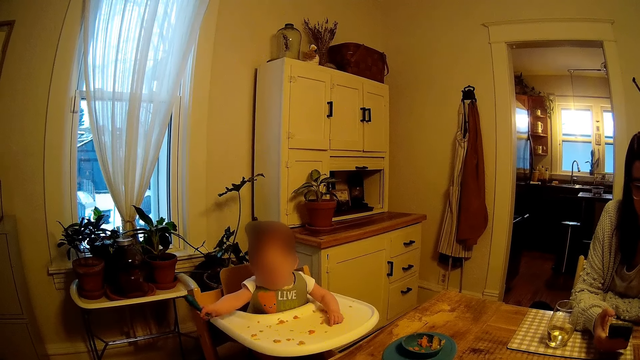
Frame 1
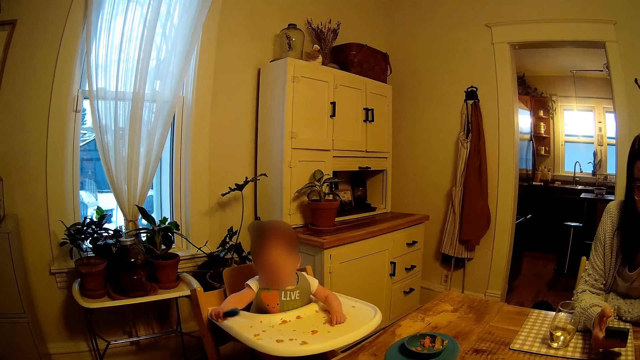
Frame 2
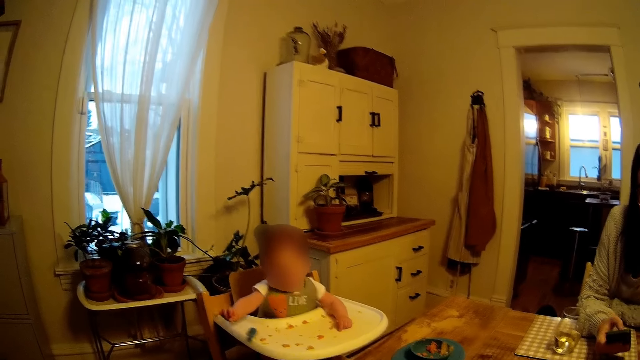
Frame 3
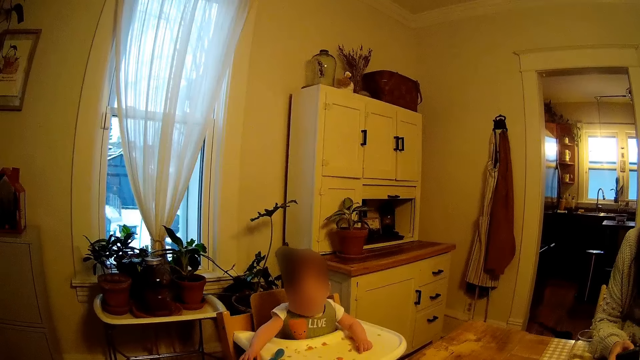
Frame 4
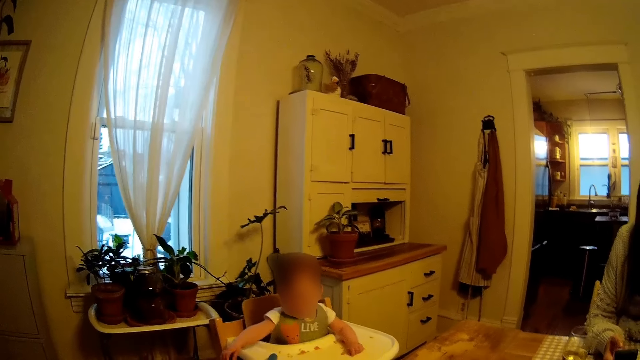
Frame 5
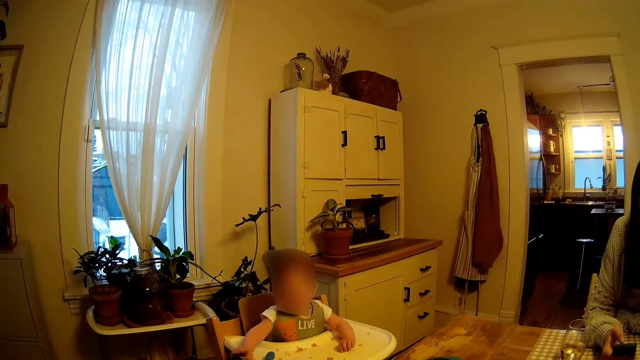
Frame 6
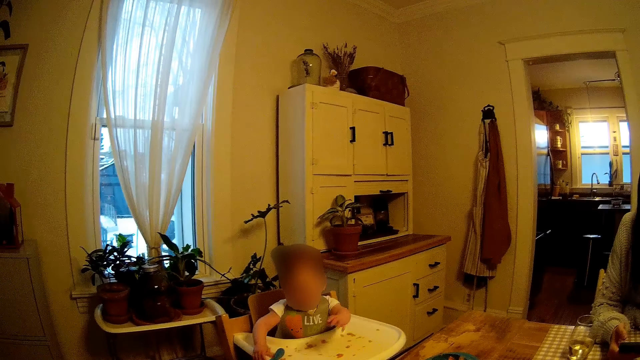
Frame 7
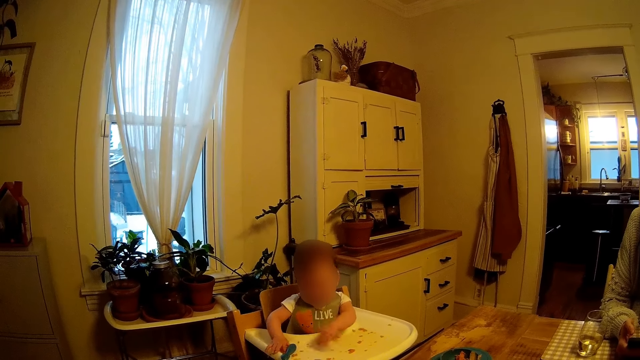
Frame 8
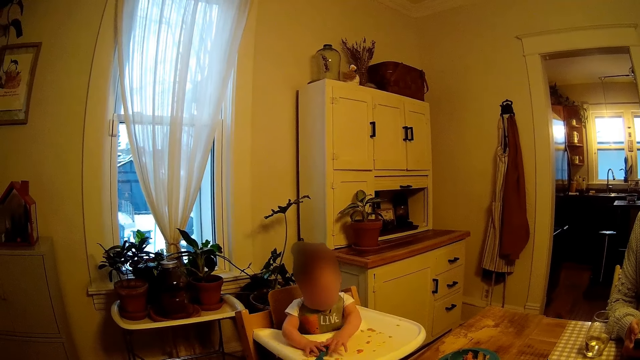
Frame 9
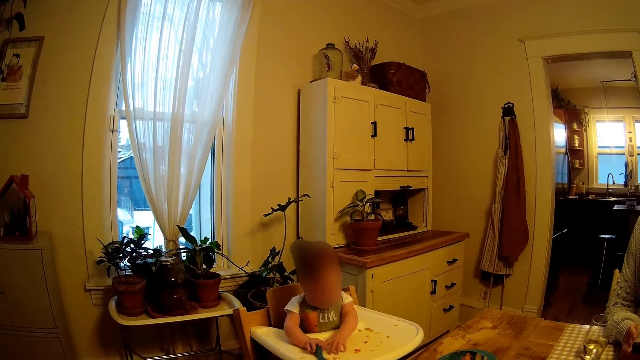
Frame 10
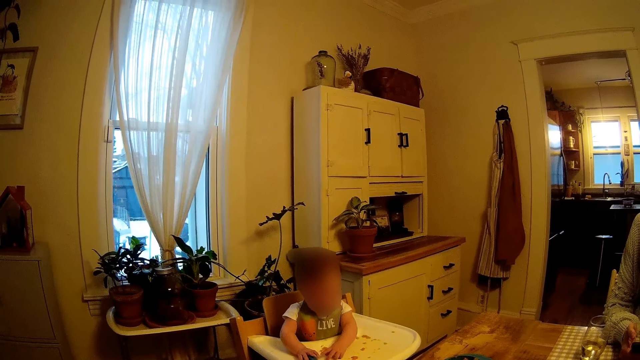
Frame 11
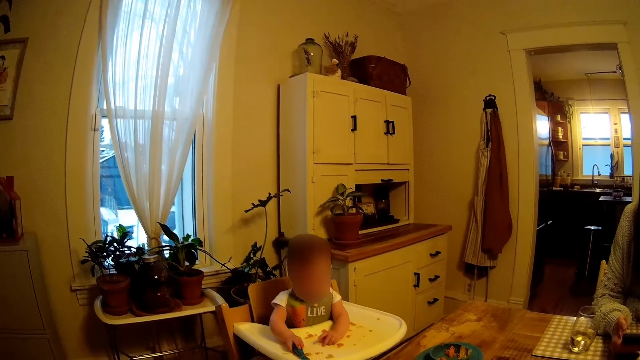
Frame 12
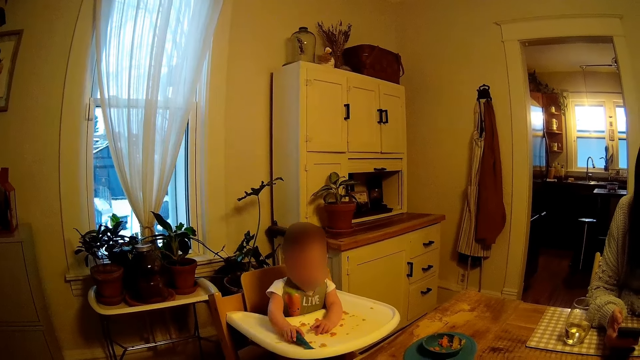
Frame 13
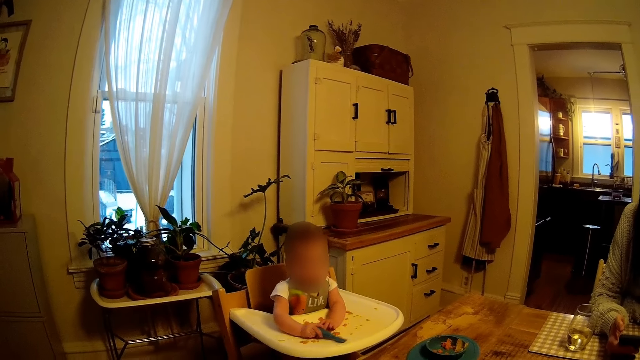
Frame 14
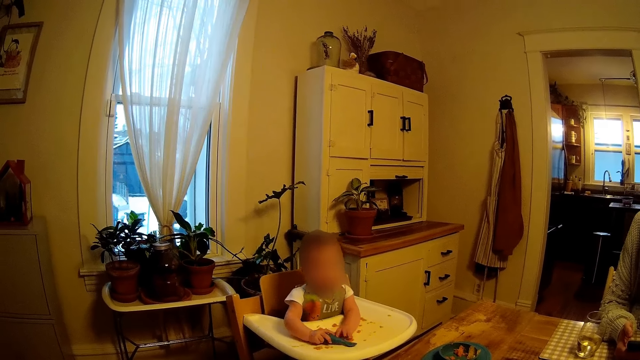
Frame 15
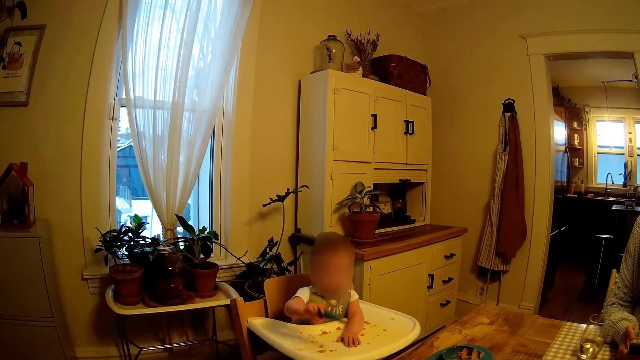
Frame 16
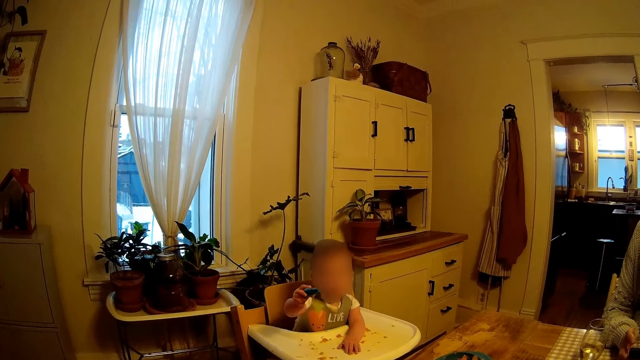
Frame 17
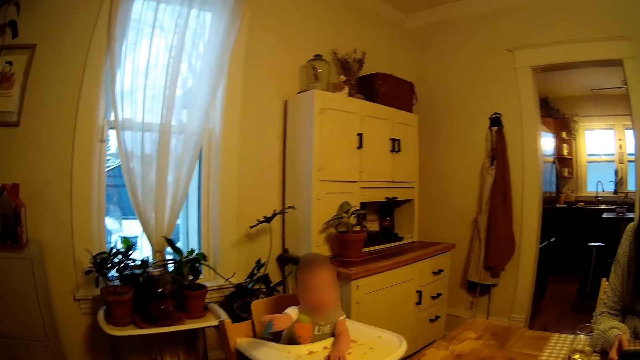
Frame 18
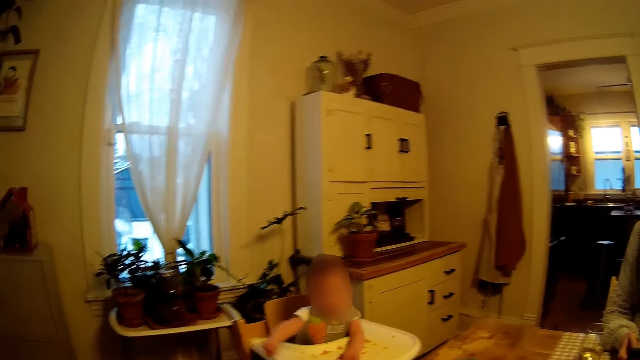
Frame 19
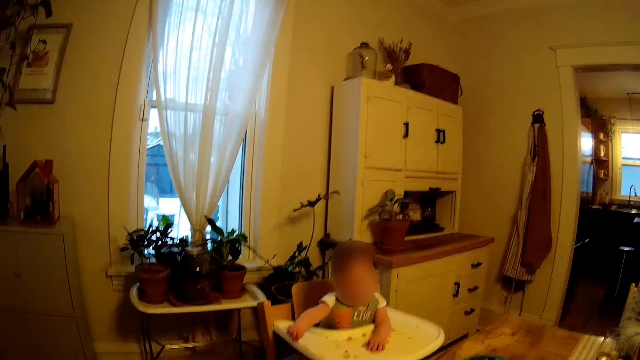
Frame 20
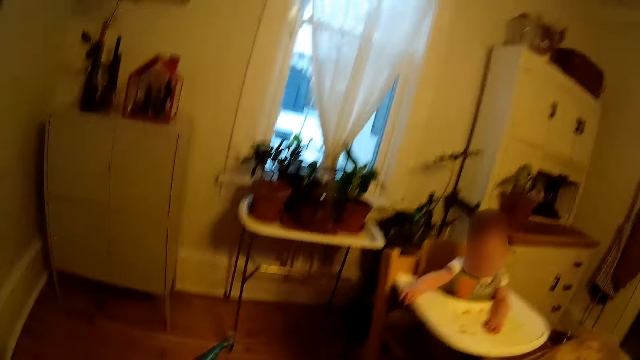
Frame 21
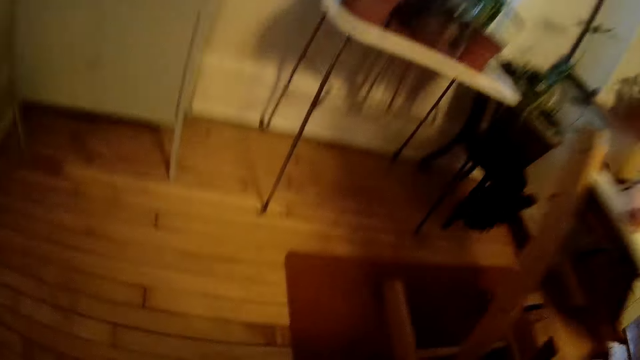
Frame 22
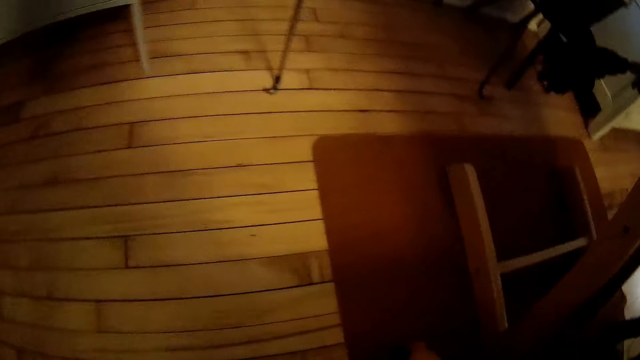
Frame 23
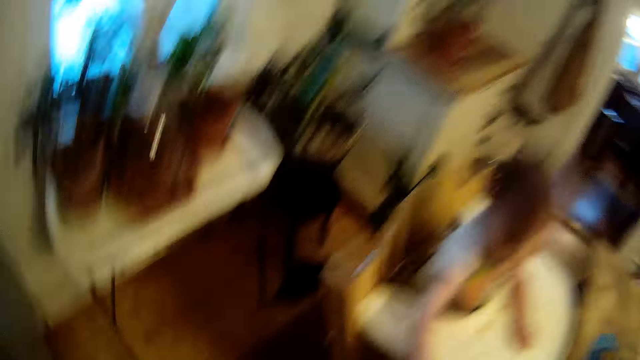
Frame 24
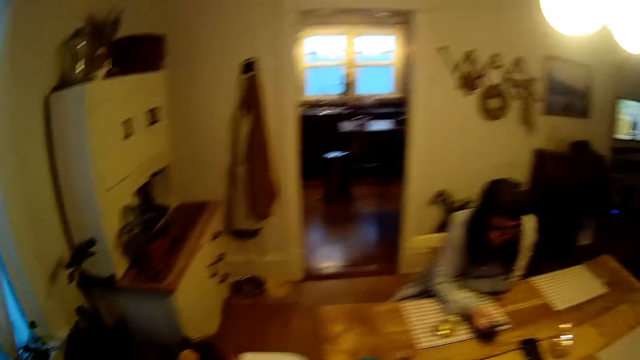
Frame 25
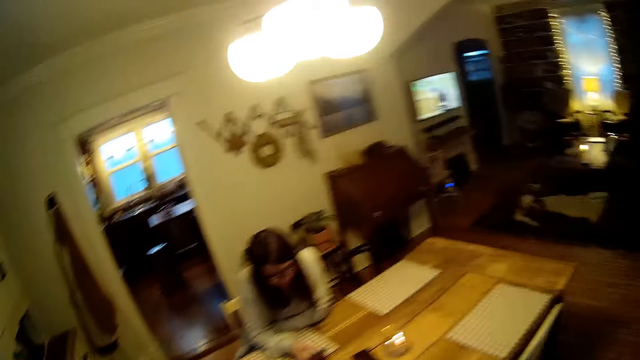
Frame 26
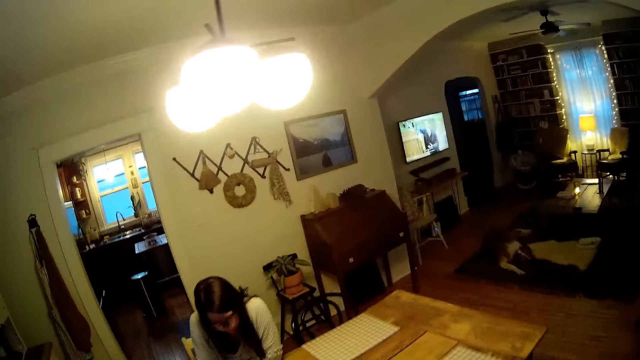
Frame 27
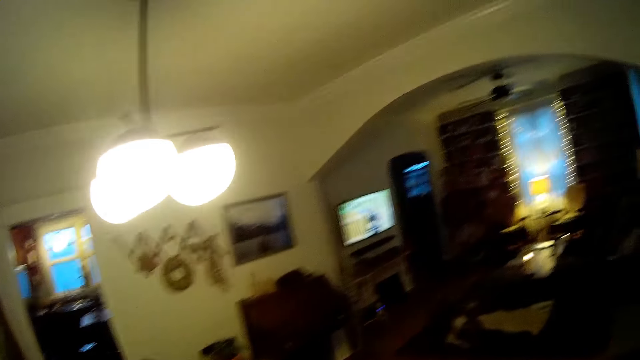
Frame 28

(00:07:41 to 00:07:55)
The baby drops the spoon on the table with her right hand. The baby plays with the spoon on the table with her right hand. The baby drops the spoon on the floor with her right hand. The camera wearer picks something.

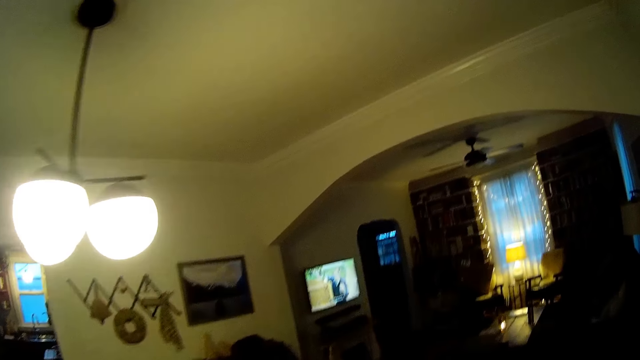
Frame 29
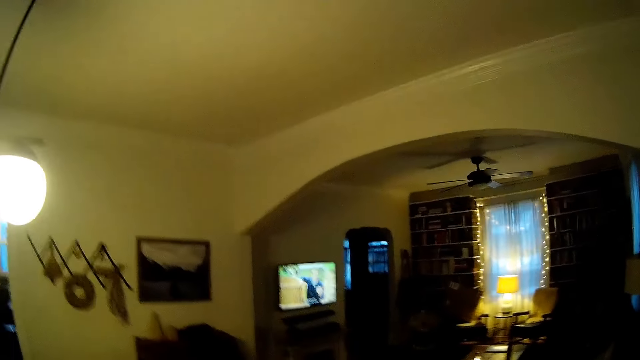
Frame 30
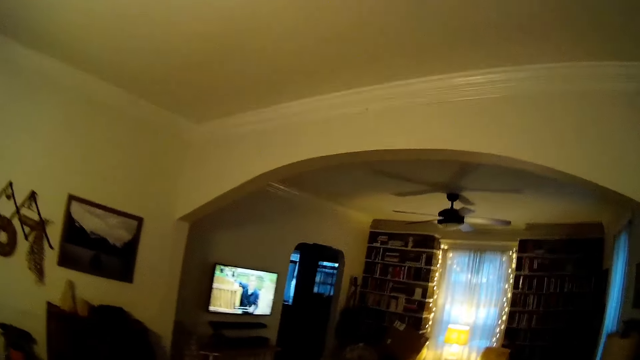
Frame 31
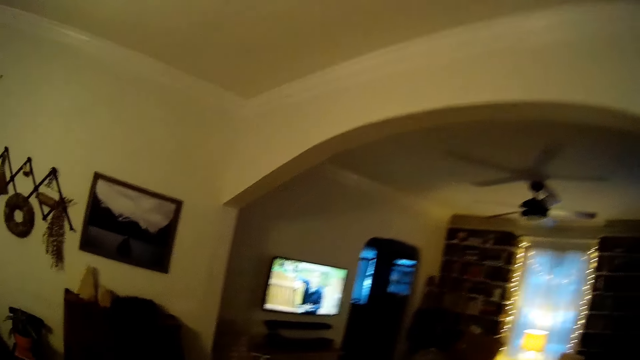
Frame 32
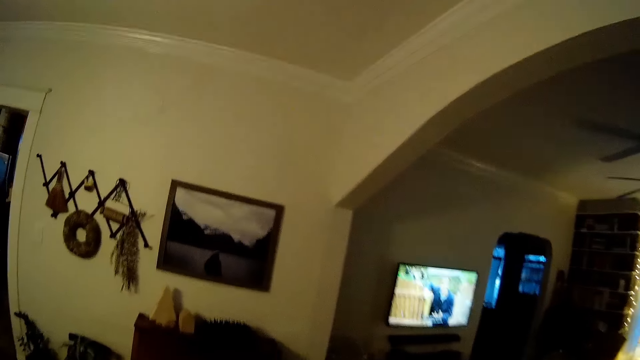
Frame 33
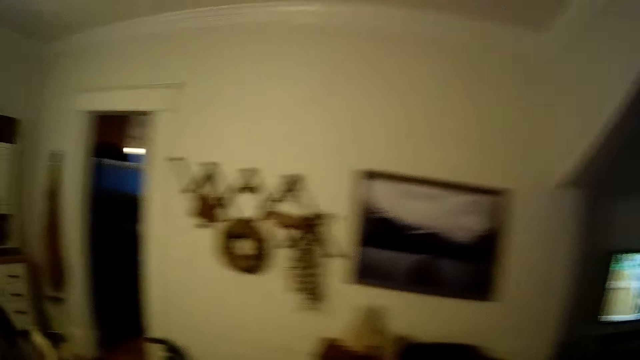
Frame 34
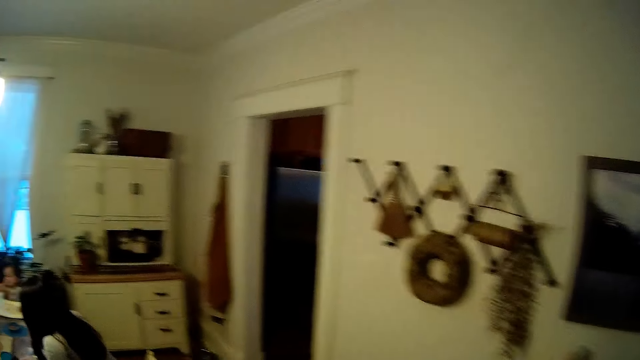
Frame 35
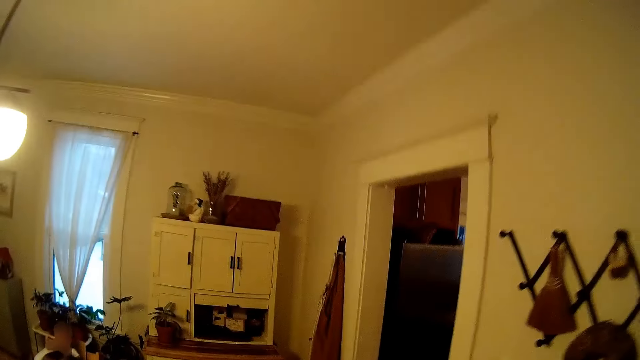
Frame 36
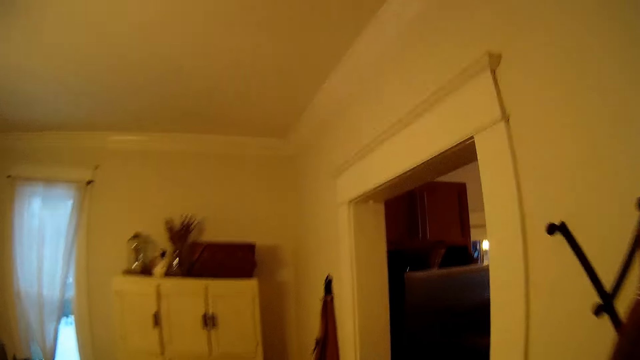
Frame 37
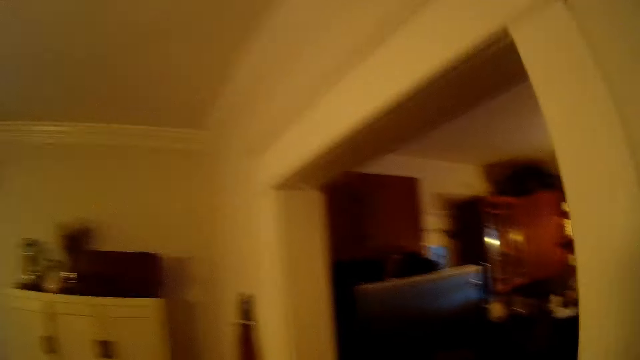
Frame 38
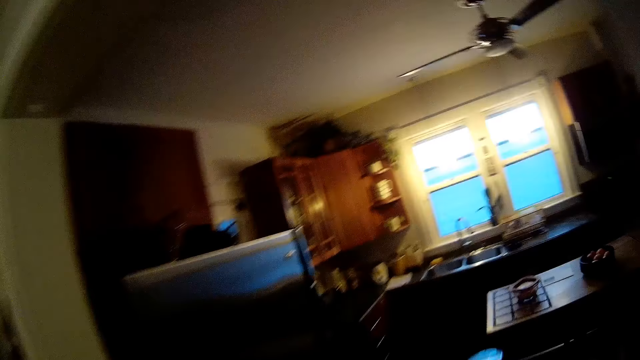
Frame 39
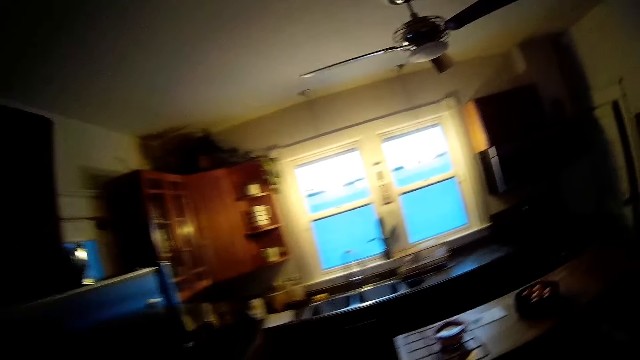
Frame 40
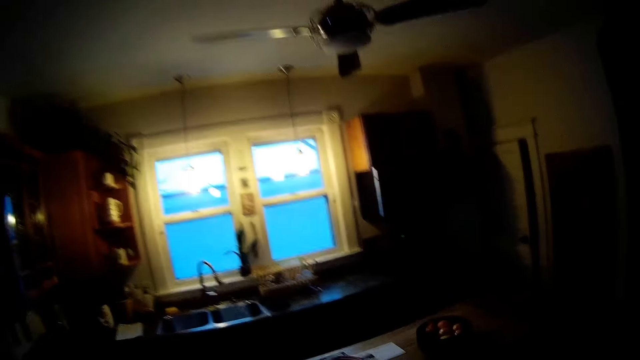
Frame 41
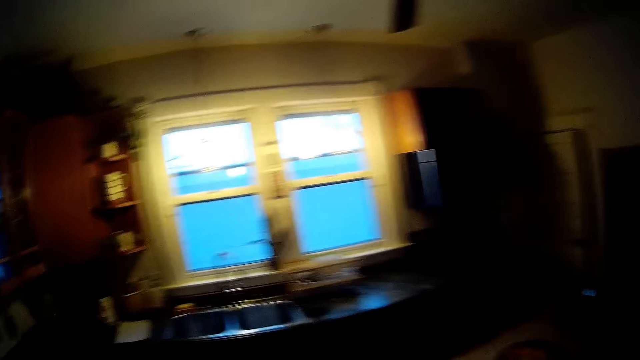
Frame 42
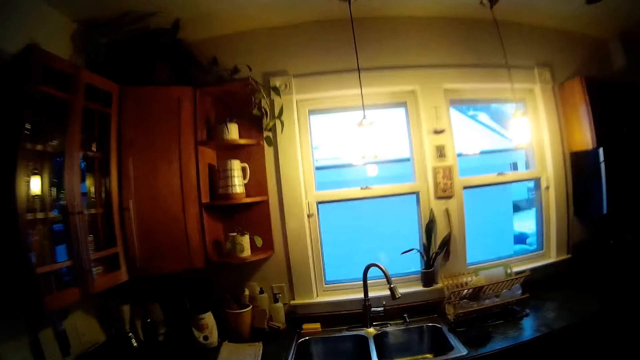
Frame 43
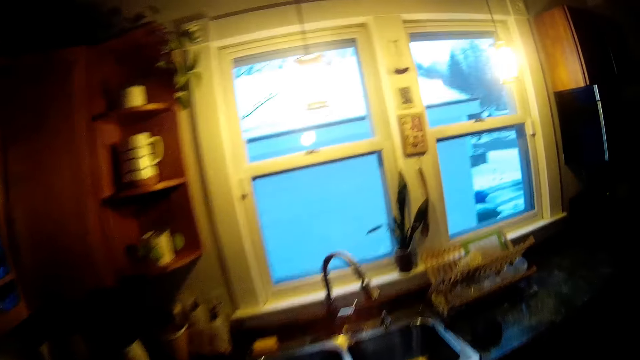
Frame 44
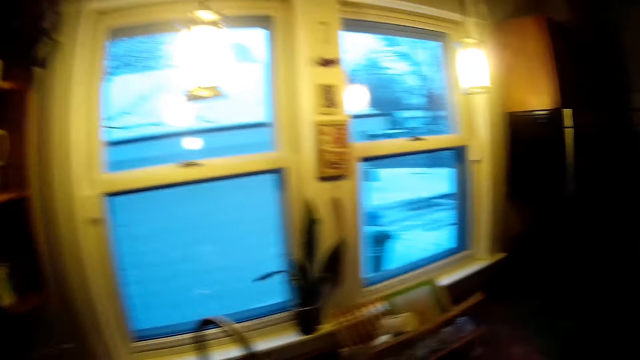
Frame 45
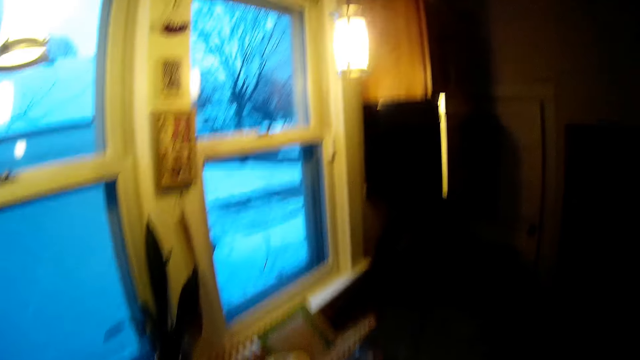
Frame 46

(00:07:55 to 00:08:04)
The camera wearer walks around. They enter the kitchen.
